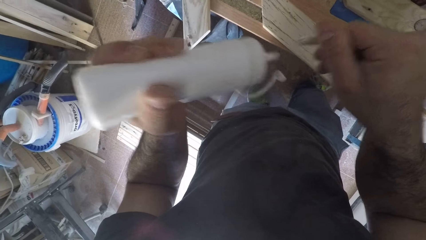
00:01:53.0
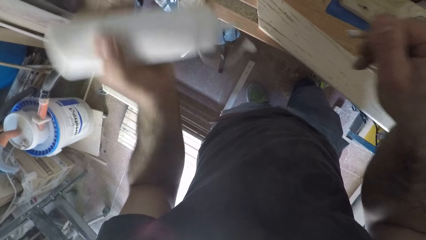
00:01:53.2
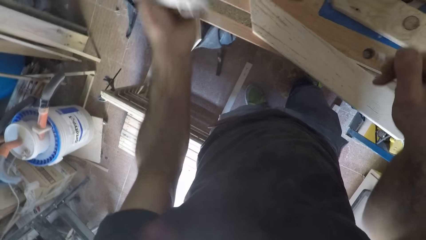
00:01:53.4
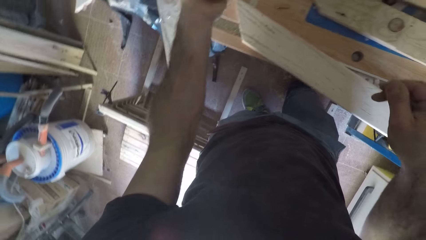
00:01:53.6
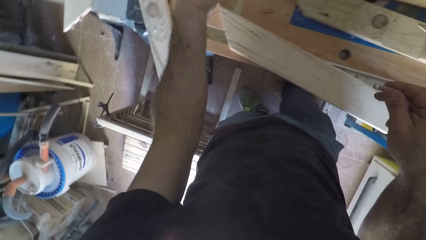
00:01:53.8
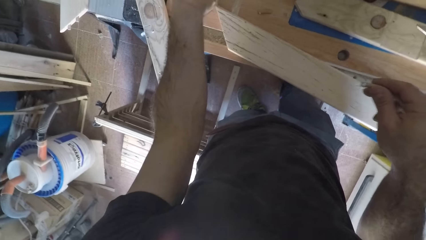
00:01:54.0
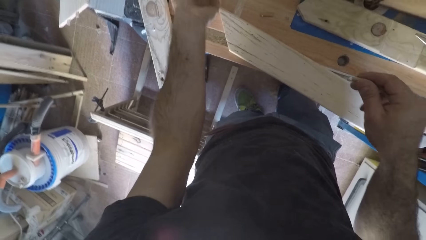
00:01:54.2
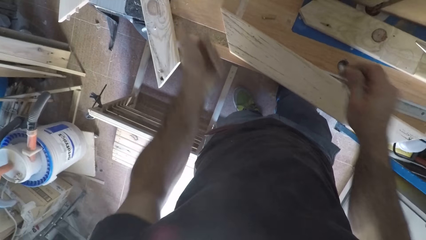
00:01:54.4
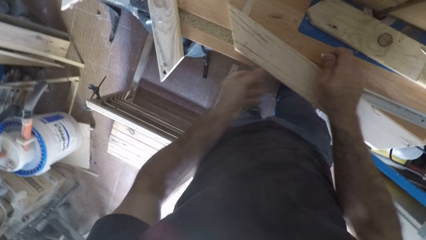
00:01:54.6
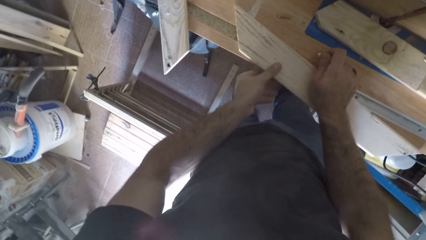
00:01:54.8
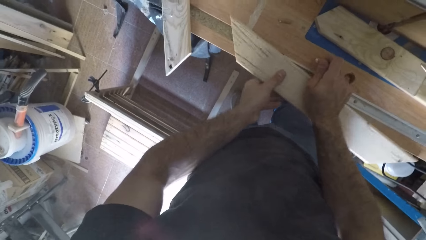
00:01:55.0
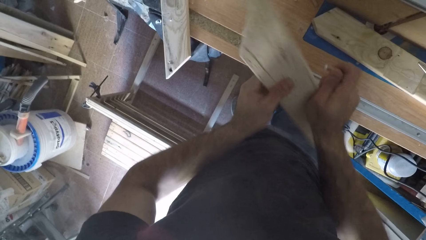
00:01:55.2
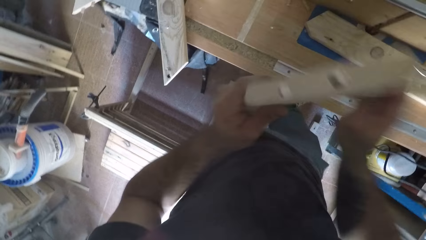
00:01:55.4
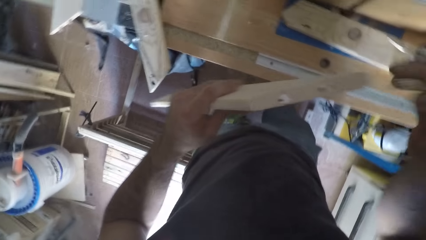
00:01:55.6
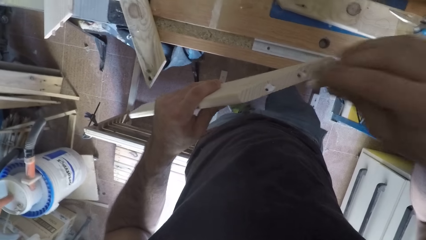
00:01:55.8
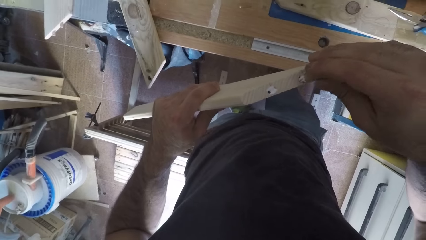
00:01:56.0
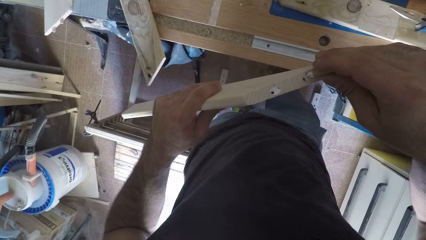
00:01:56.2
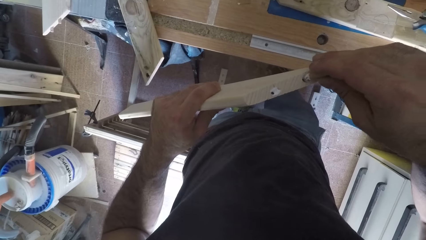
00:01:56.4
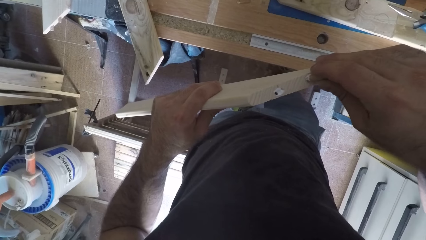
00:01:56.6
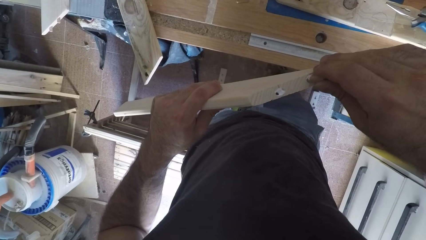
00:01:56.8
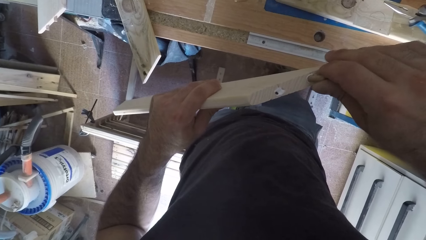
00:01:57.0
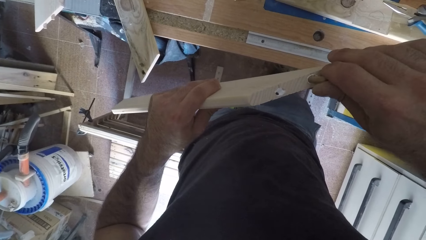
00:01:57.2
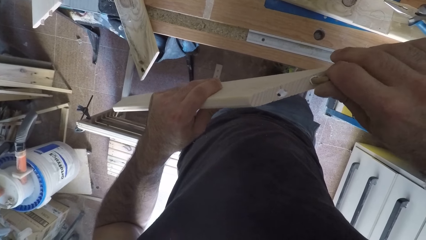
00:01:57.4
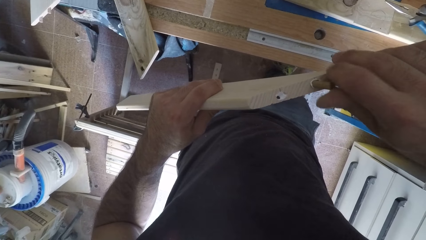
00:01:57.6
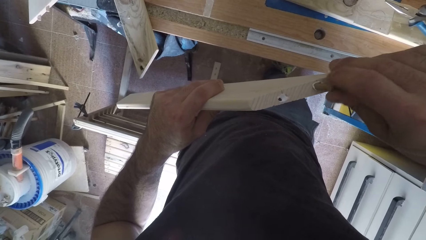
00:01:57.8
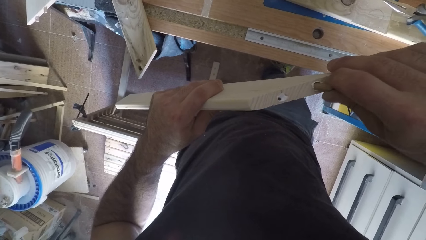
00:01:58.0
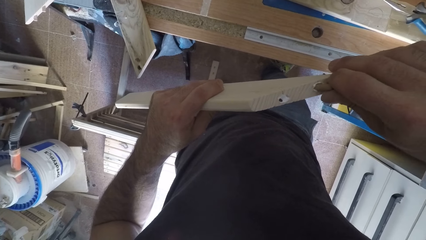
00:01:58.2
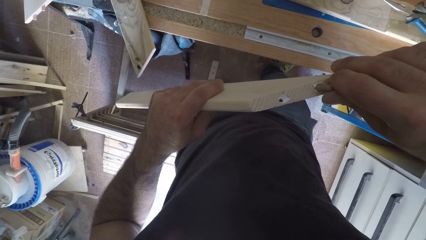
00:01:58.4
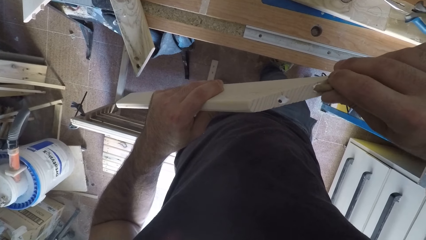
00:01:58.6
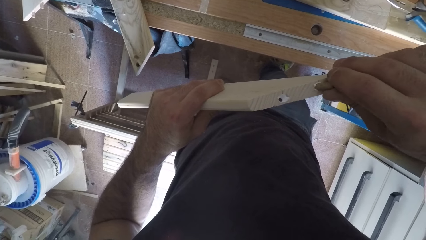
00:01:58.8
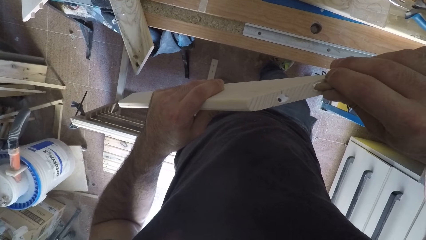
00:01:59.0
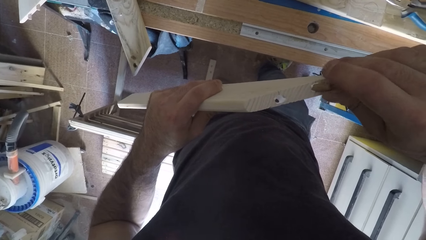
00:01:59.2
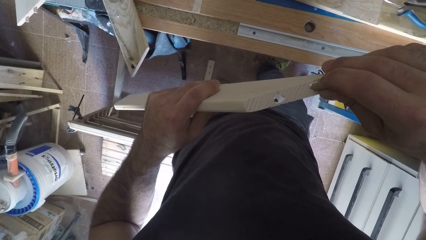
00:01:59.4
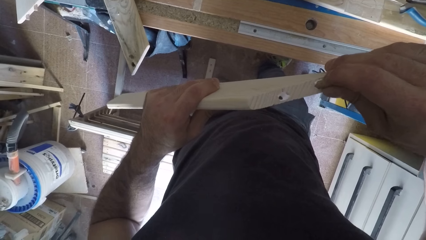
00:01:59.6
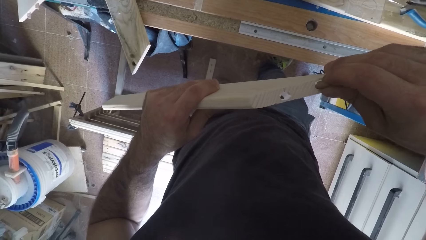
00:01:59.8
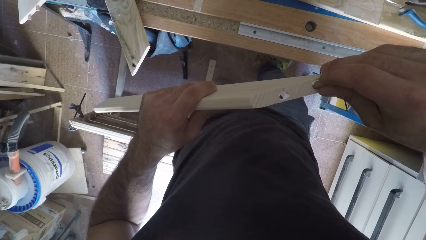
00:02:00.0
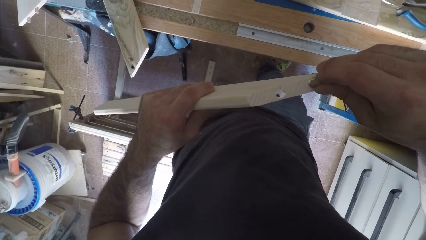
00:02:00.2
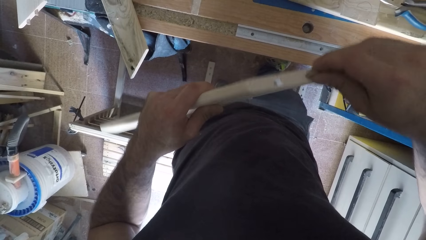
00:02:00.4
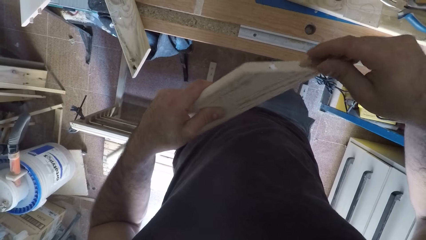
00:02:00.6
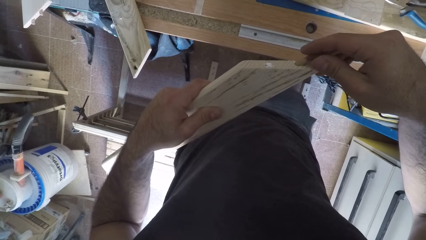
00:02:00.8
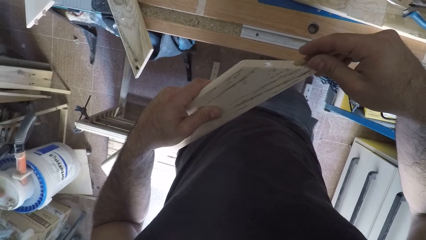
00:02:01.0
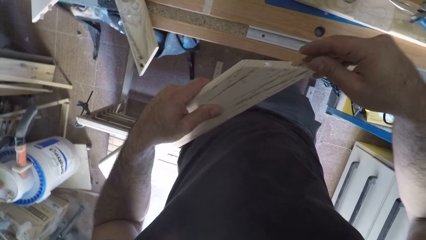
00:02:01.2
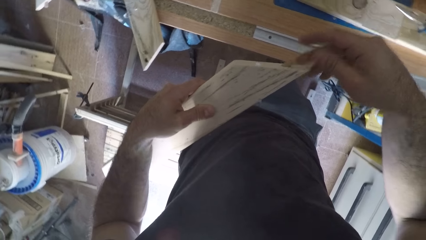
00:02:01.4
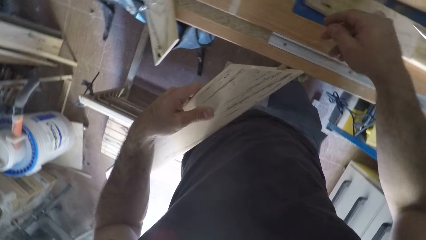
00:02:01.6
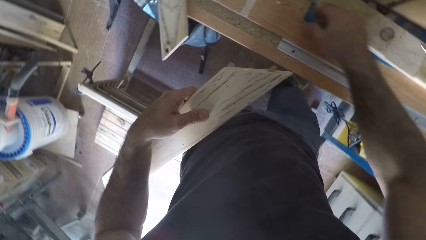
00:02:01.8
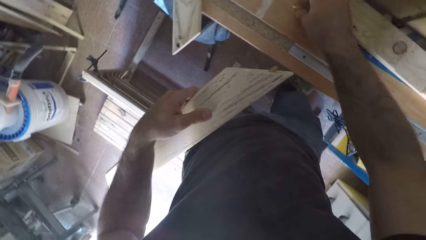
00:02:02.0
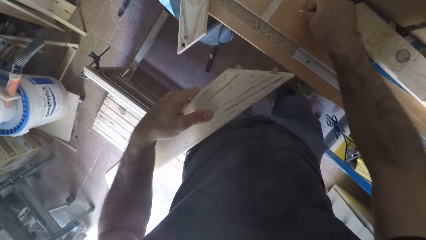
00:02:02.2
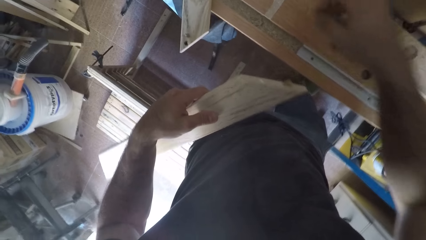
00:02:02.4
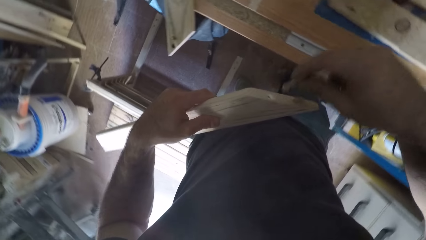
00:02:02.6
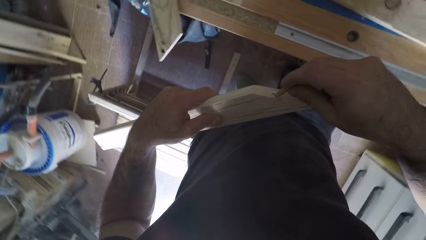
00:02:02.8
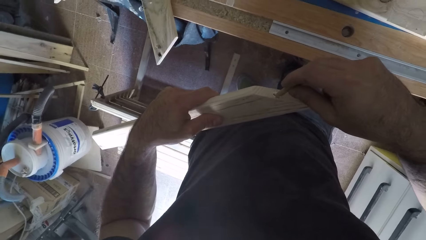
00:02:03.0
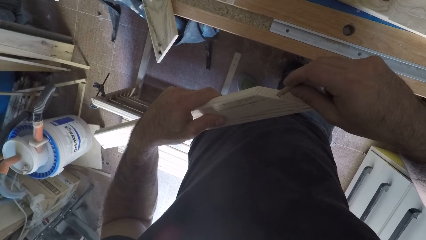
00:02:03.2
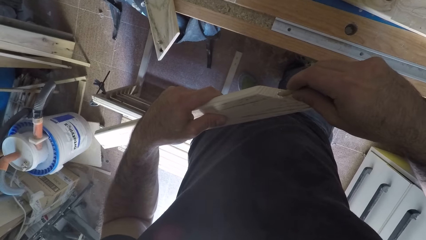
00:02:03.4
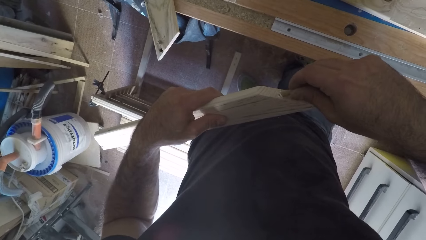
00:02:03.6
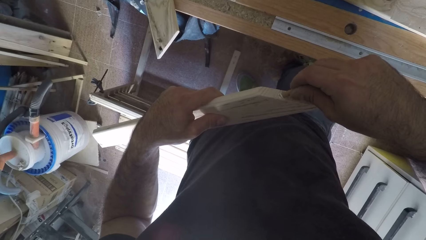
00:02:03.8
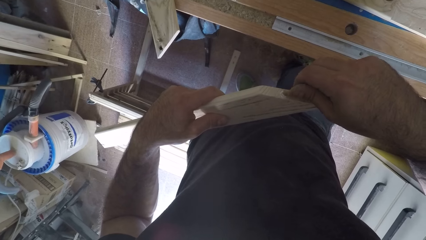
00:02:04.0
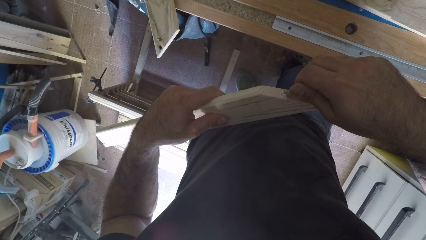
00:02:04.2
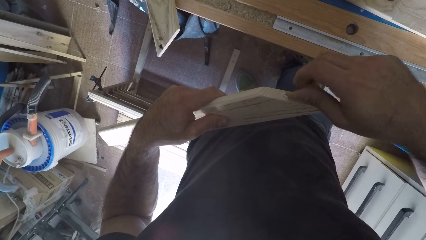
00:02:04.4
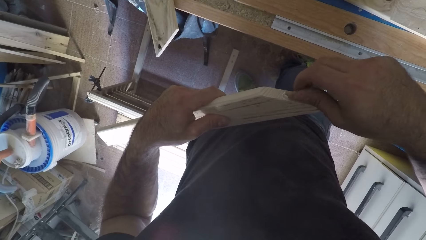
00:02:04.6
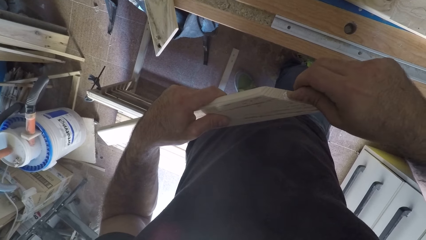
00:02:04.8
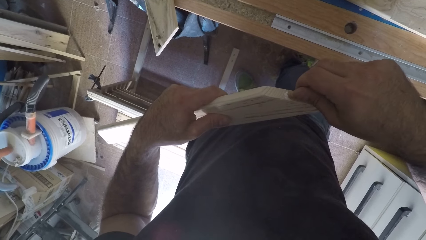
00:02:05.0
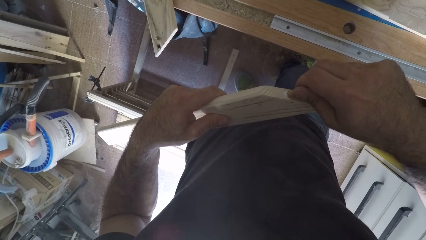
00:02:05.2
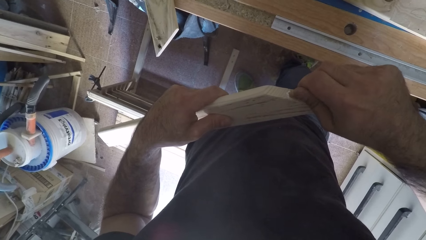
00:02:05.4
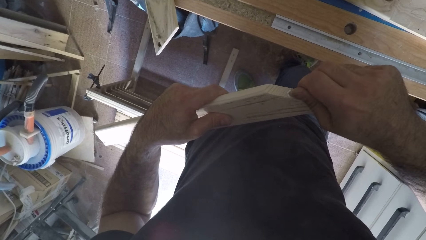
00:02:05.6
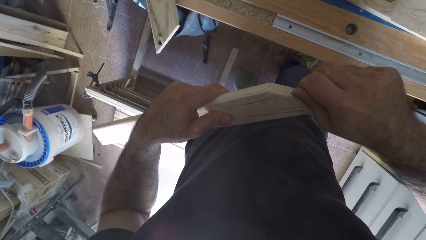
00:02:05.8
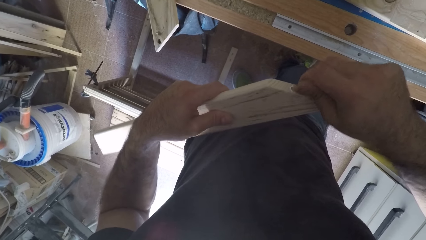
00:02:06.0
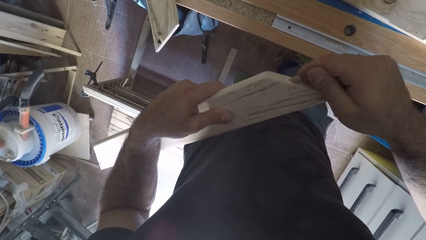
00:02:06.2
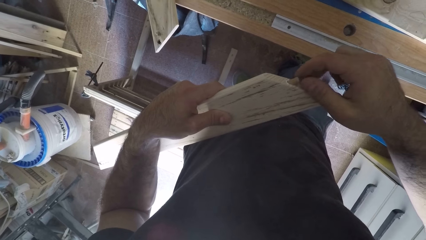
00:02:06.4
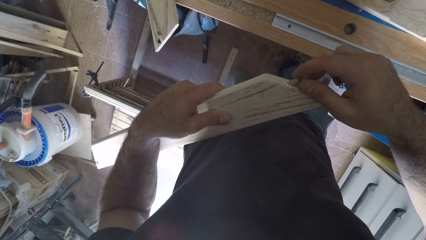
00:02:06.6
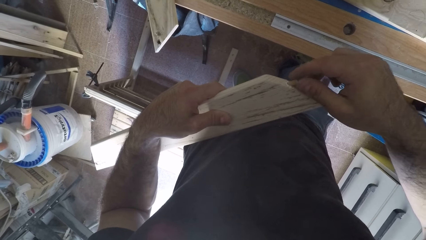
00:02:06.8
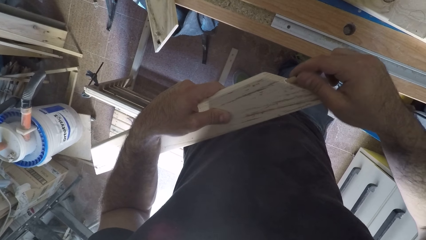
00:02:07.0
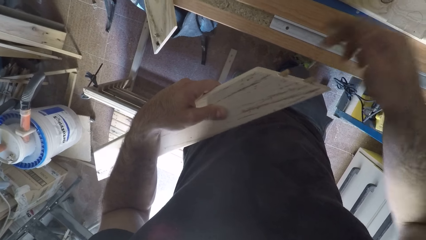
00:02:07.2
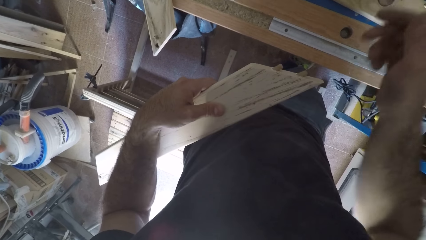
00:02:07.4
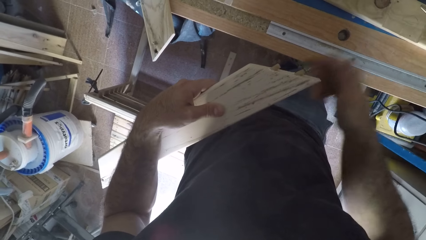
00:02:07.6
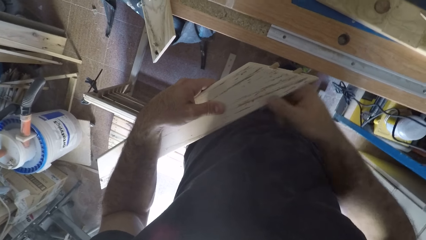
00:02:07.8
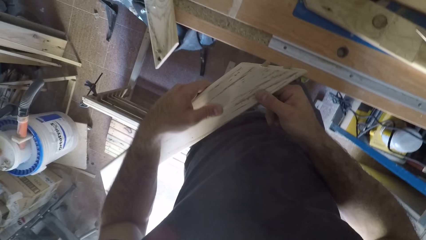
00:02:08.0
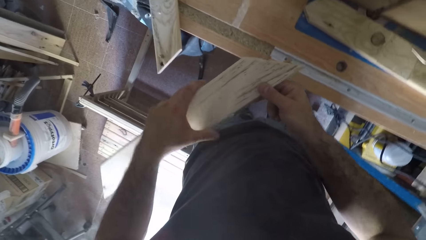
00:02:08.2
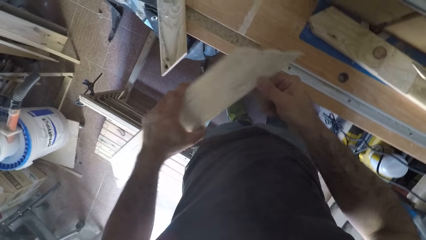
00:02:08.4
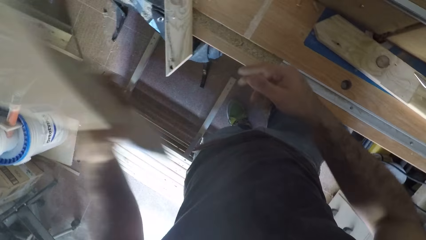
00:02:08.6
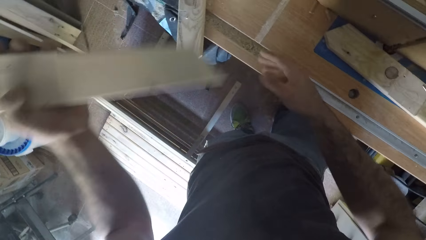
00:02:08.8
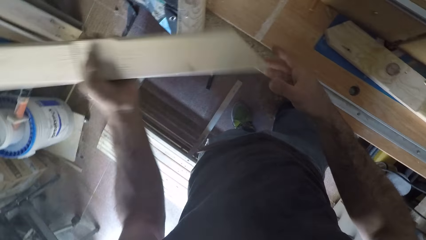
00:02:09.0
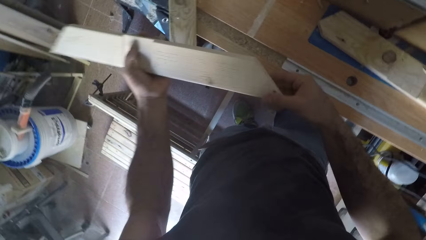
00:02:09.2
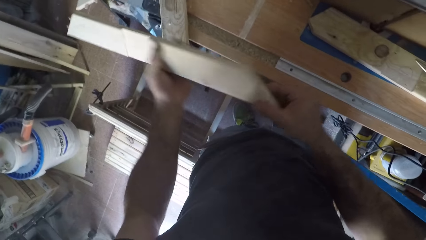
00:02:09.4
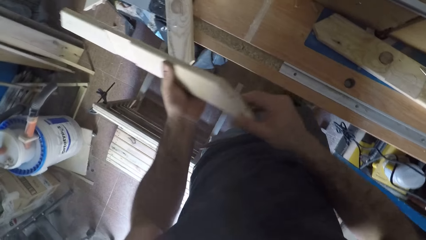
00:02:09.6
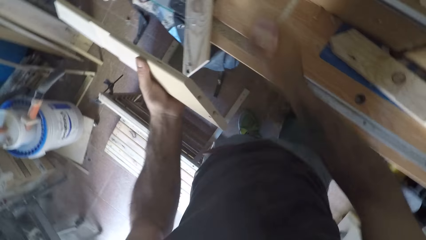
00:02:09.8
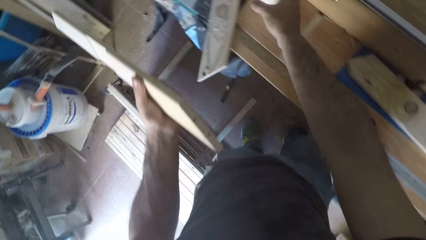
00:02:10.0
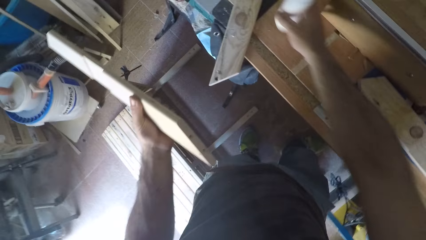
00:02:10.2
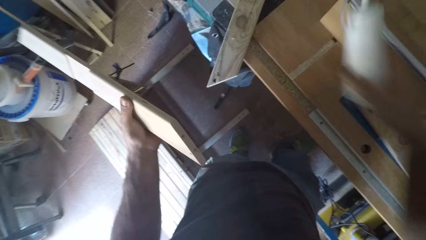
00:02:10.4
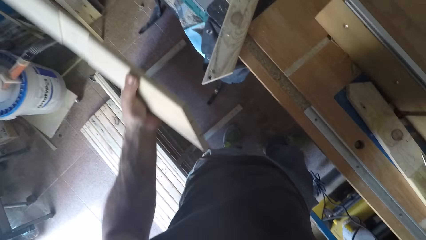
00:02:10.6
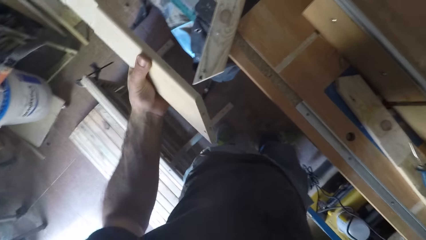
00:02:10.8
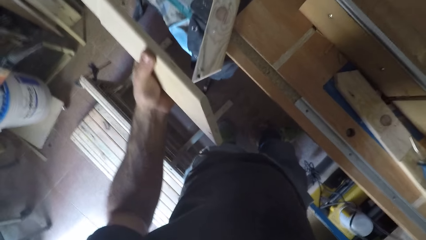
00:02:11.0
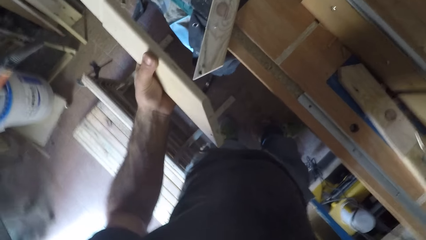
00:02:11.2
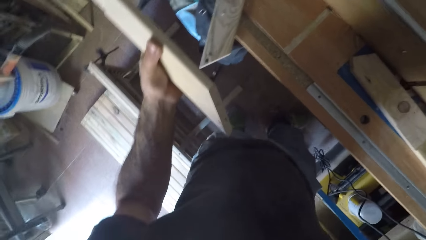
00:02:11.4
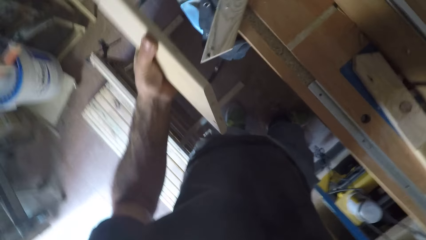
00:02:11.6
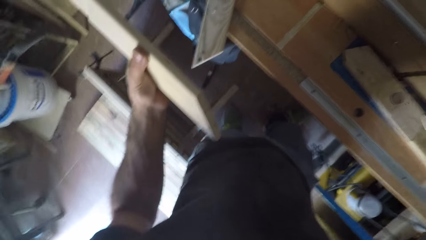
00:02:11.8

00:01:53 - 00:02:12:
The camera wearer drops the can of glue on the work bench with his left hand. He picks up a piece of wood from the work bench with his right hand and connects the wood dowel to a hole in the piece of wood. He picks up the wood dowel from the work bench with his right hand and connects the wood dowel to a hole in the piece of wood. He flips the wood upside down. He picks up the can of glue from the work bench.
